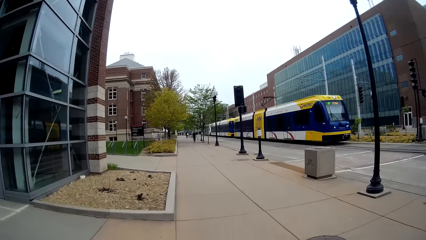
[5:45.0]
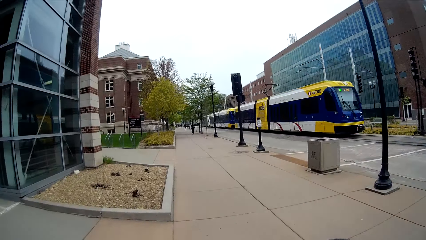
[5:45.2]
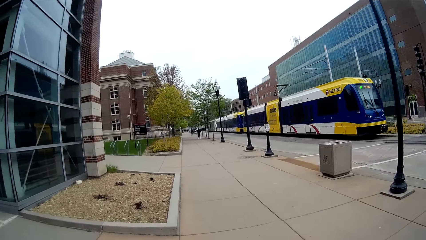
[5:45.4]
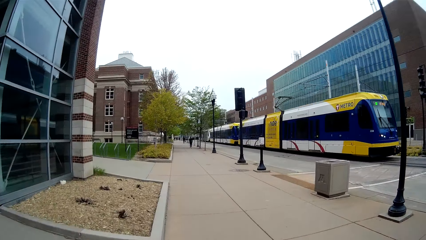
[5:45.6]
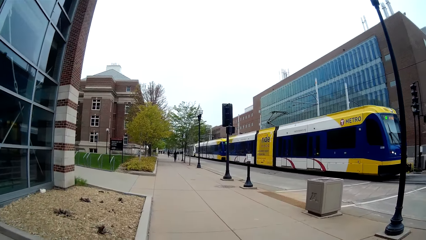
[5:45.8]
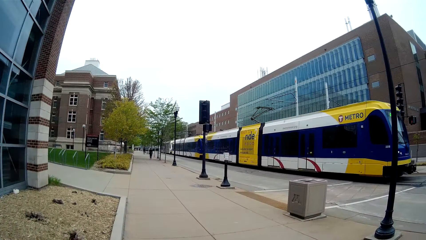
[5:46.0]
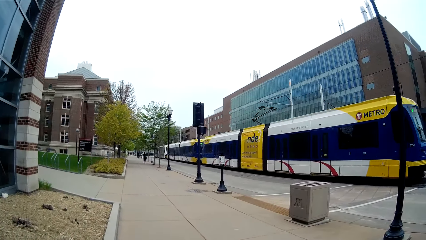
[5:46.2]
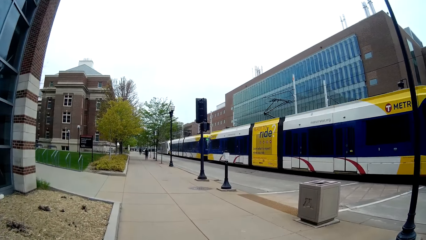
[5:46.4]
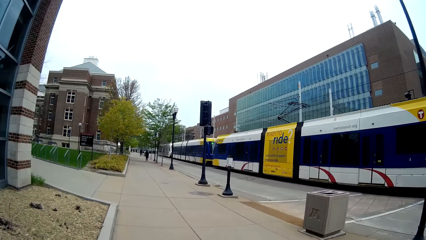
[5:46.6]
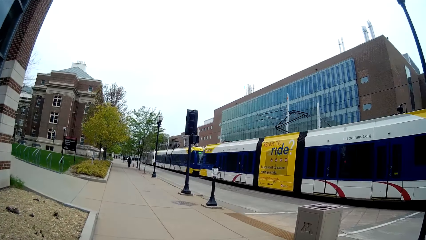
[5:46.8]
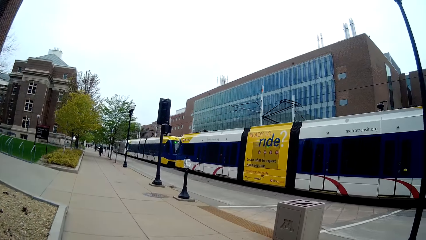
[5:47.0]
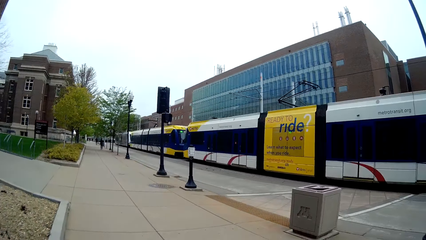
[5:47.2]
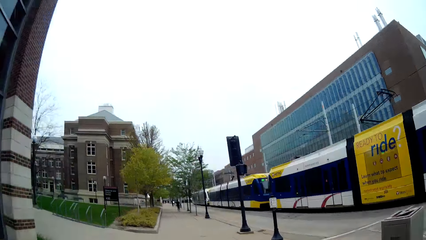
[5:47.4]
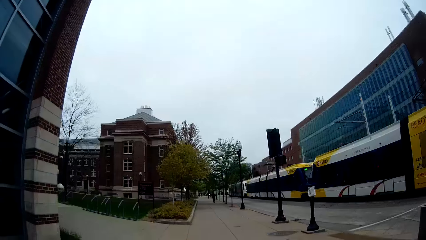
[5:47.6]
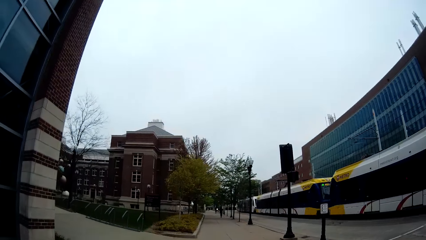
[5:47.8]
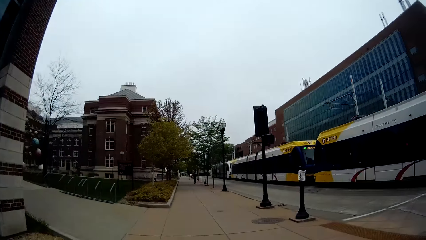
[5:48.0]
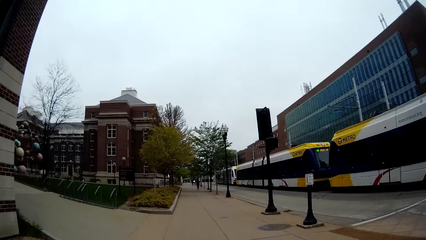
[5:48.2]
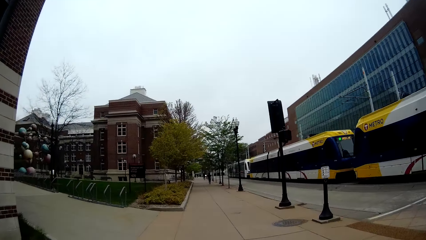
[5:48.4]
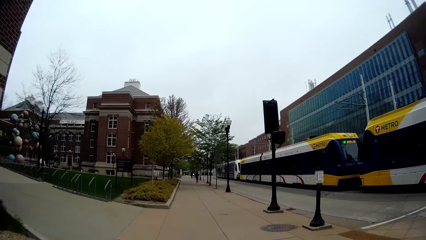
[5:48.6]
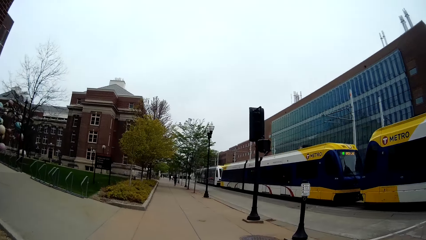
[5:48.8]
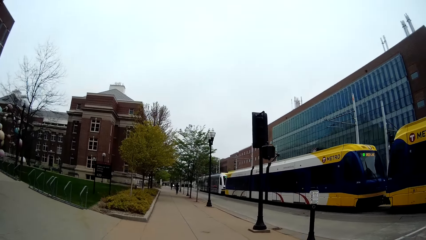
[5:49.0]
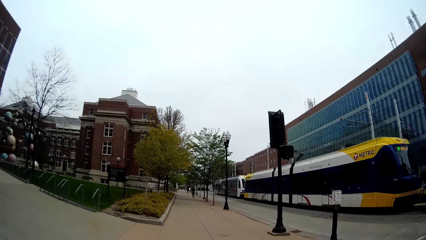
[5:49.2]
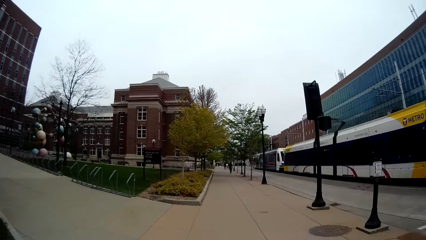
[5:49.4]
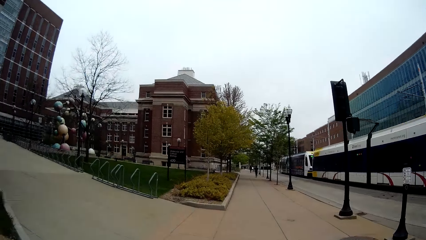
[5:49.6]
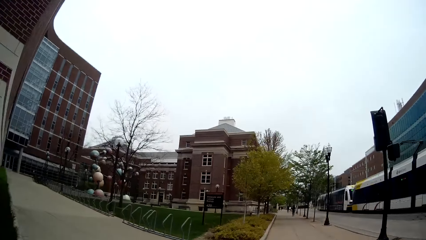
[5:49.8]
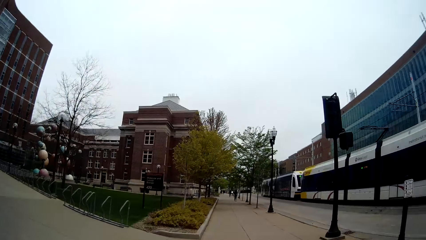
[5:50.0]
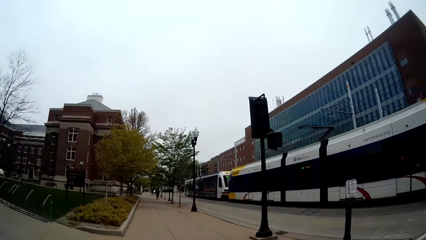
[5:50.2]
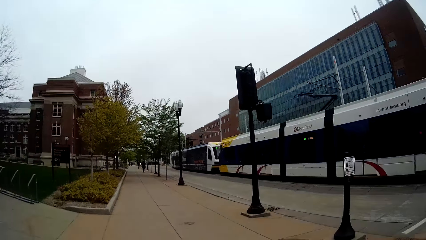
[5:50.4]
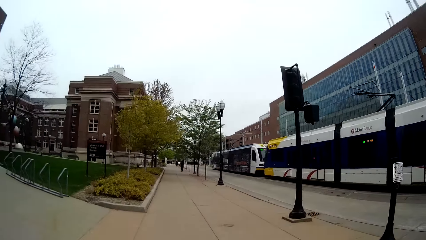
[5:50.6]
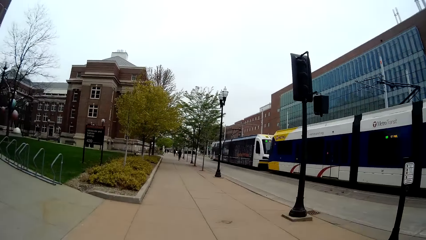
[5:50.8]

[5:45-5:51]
A tram moves past the camera wearer.

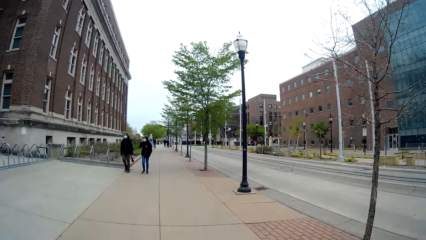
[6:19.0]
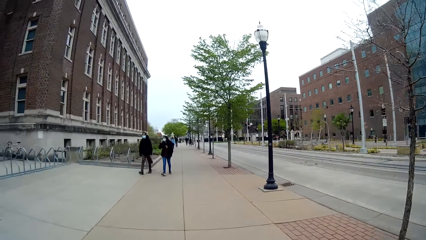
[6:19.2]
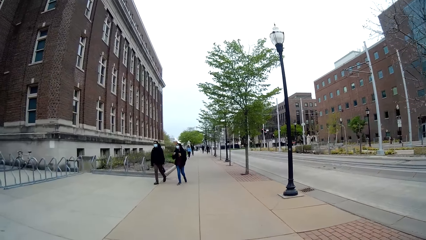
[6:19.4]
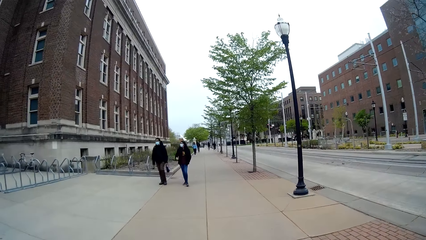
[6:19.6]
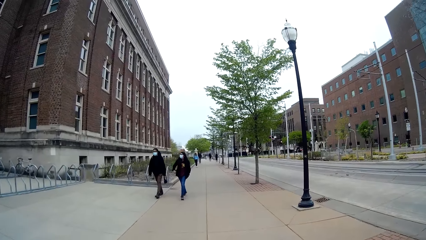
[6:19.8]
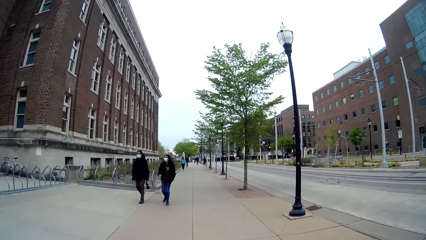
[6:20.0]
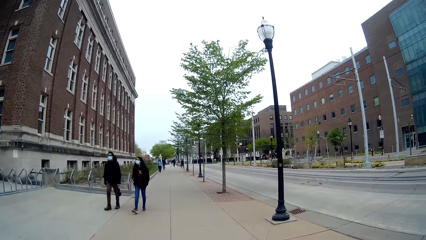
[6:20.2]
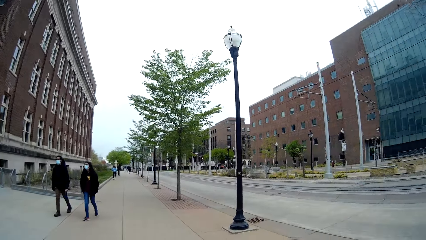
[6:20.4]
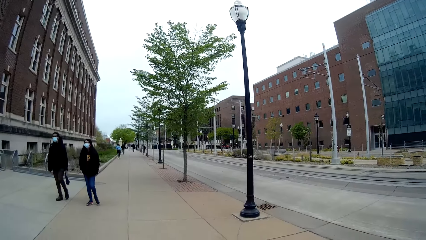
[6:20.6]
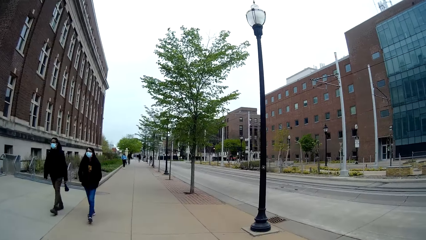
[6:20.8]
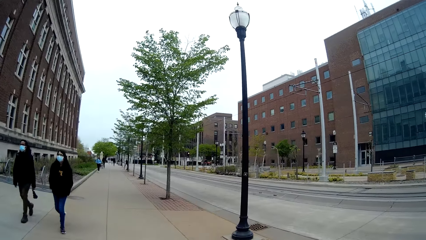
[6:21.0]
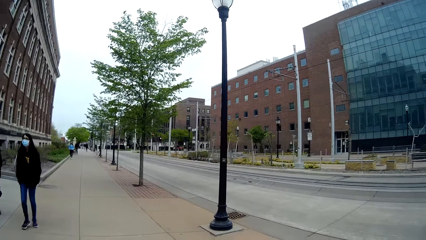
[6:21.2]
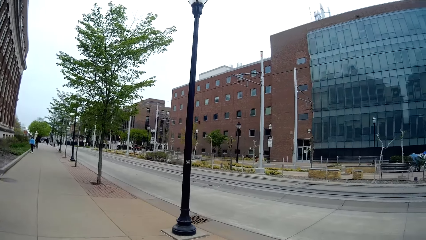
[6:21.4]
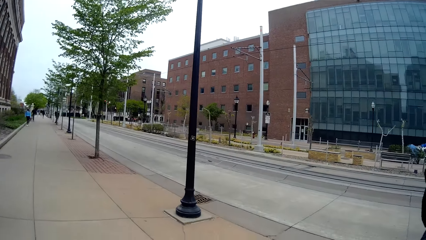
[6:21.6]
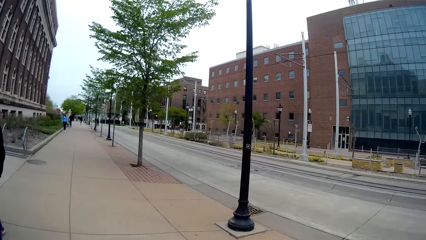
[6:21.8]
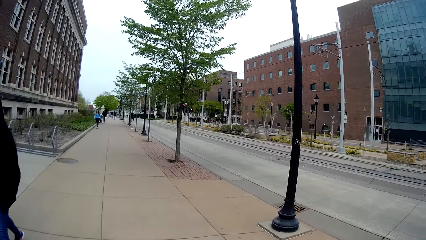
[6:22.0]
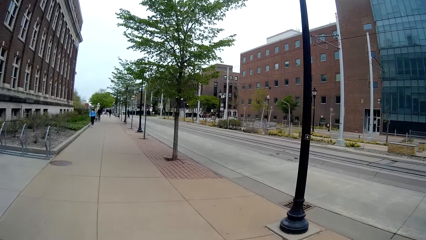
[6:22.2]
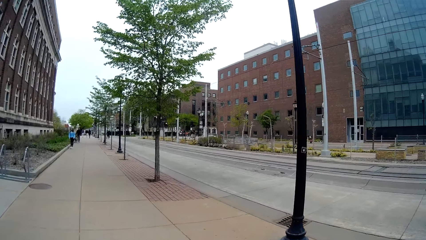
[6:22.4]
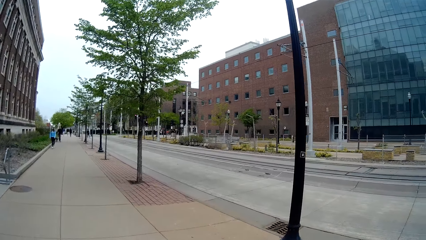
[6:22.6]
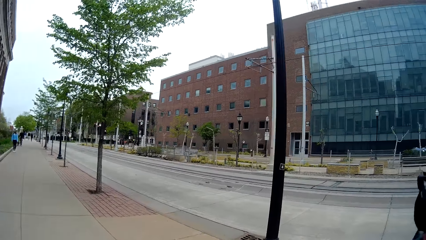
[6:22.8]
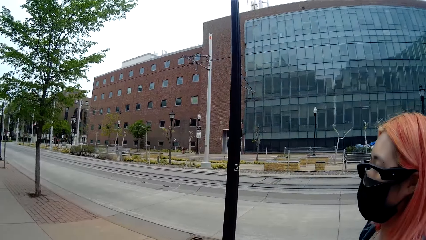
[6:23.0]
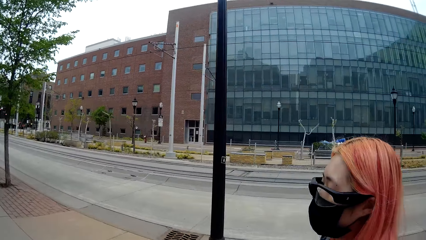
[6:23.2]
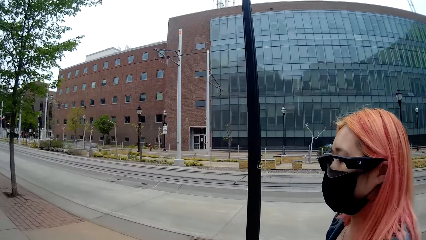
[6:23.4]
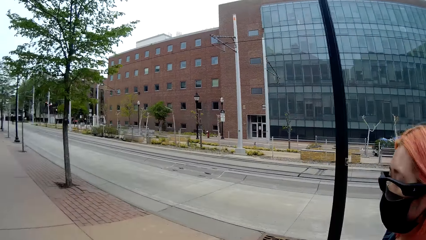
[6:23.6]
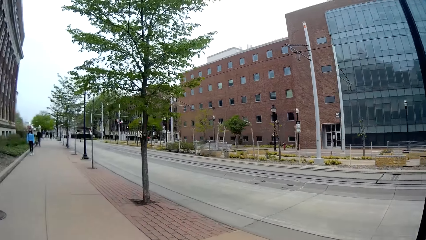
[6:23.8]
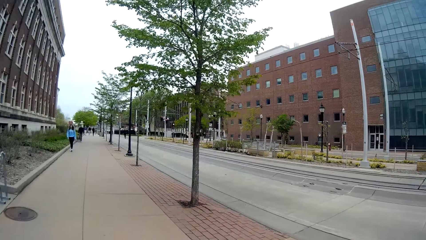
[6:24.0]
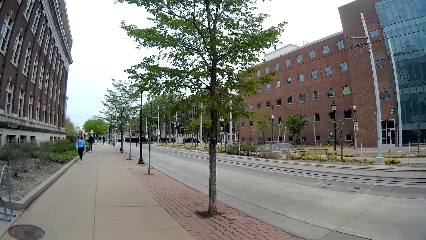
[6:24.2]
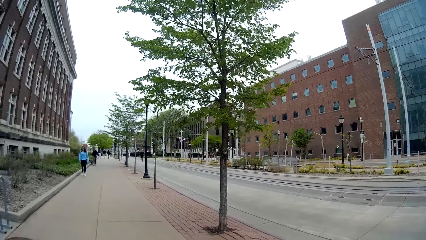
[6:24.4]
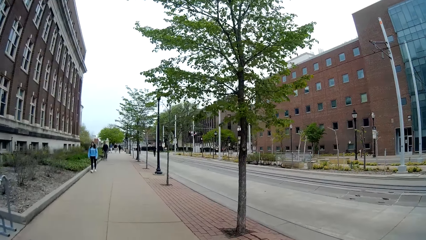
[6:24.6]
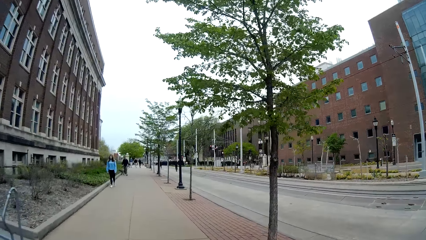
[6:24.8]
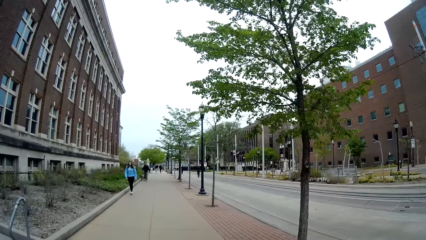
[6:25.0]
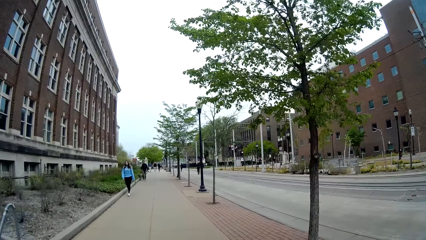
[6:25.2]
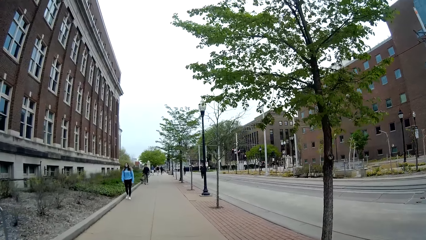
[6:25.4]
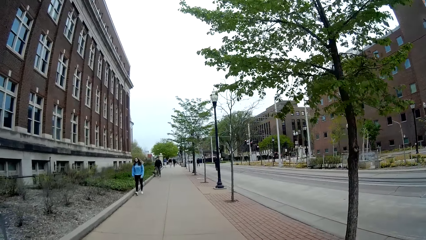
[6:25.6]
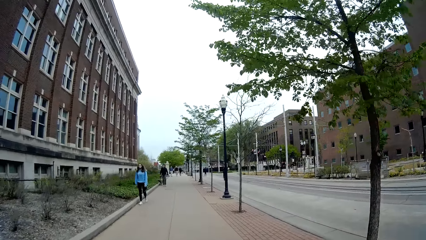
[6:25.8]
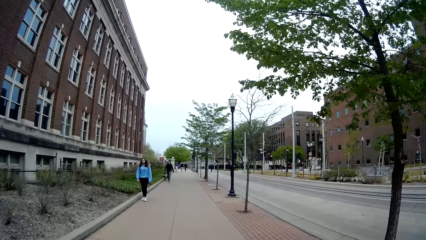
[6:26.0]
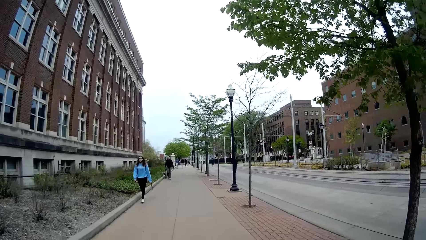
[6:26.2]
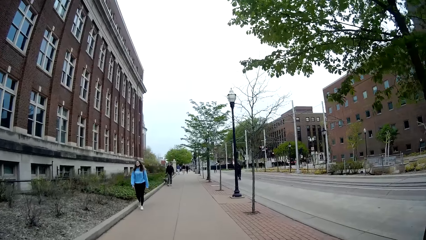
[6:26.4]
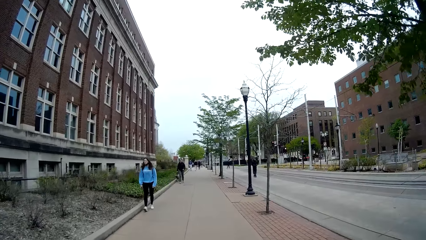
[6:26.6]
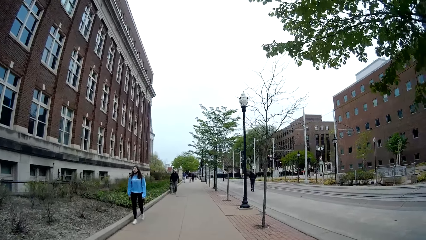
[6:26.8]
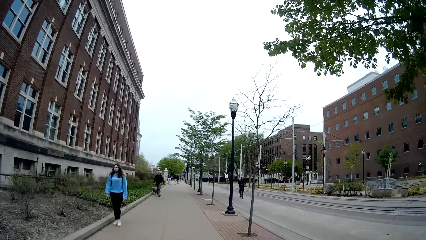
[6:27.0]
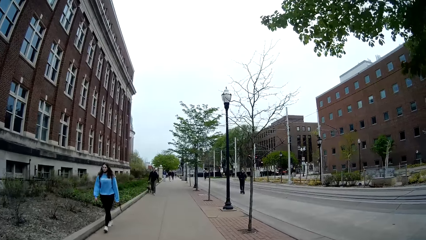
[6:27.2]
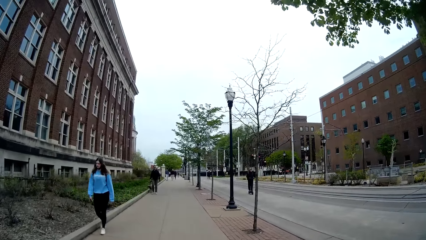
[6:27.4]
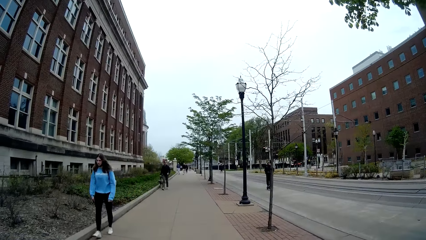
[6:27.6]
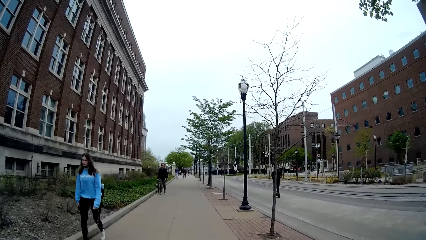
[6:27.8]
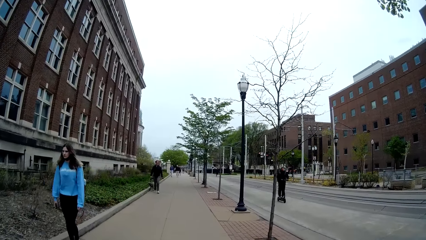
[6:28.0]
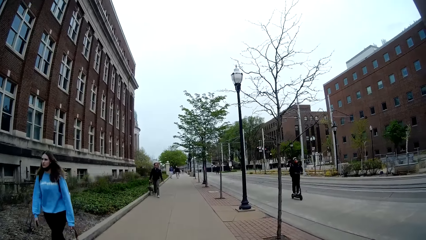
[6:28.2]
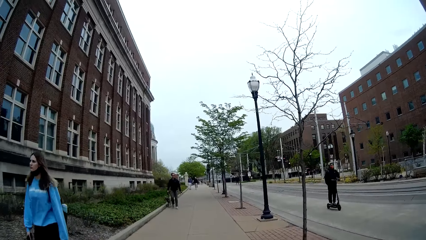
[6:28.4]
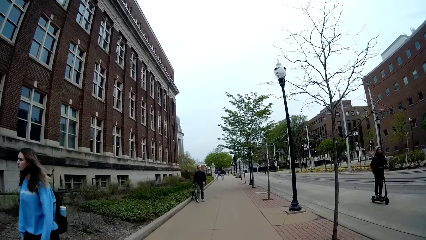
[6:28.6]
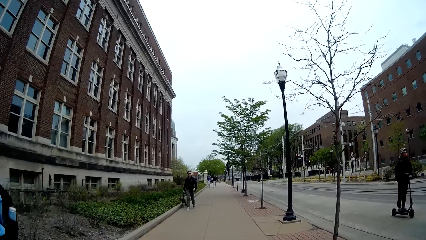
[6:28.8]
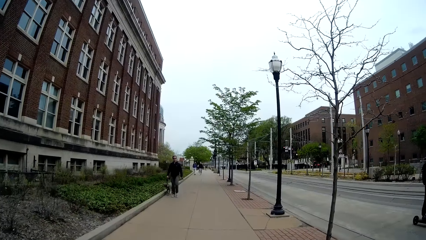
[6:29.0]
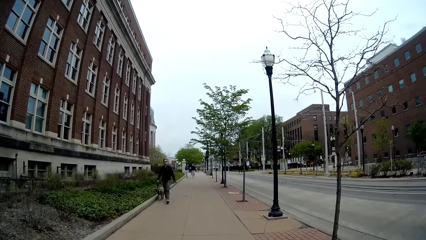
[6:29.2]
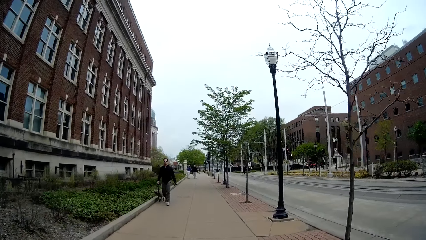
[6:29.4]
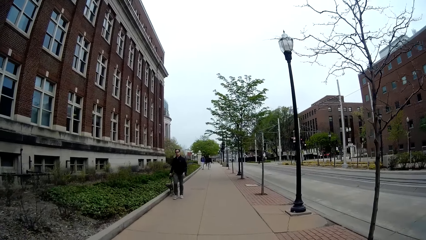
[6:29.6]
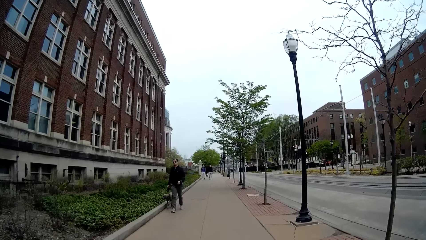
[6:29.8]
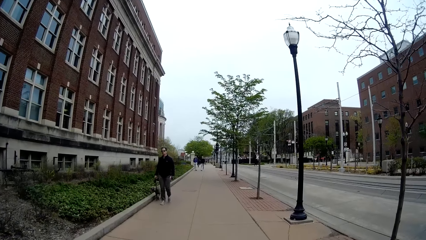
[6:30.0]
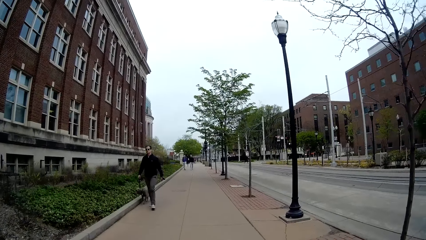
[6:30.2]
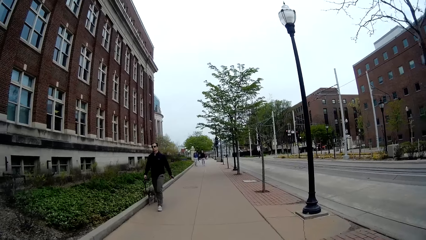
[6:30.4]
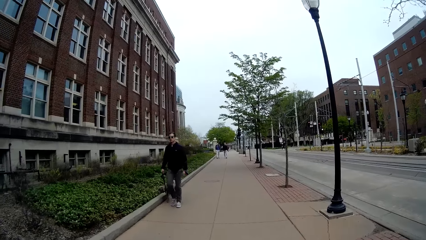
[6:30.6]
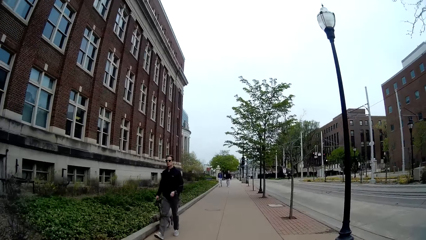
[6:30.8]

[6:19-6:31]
The camera wearer walks around the street. A woman and another woman walk past the camera wearer. The camera wearer turns right. They walk around the street. Another woman walks past the camera wearer. Another woman rides a scooter past the camera wearer.
